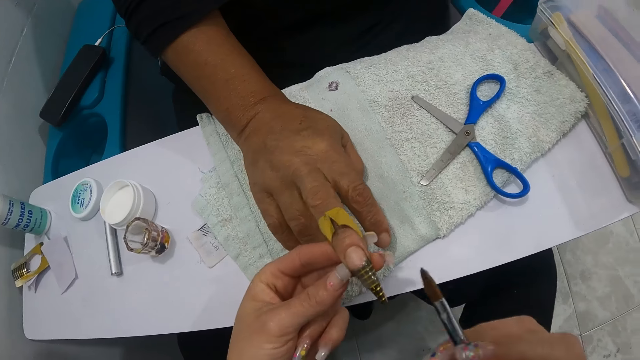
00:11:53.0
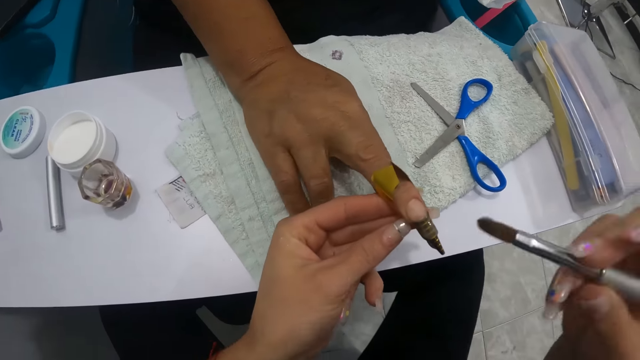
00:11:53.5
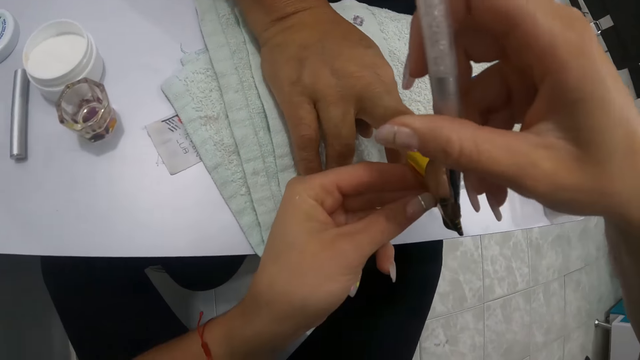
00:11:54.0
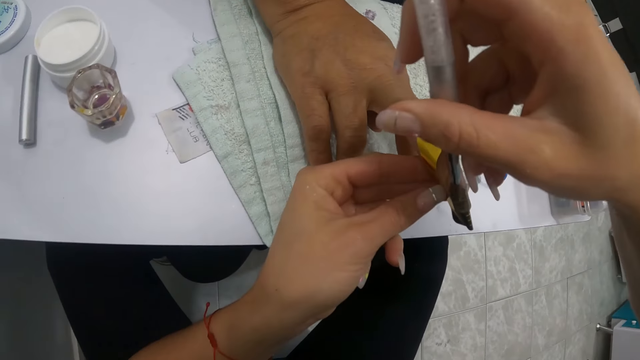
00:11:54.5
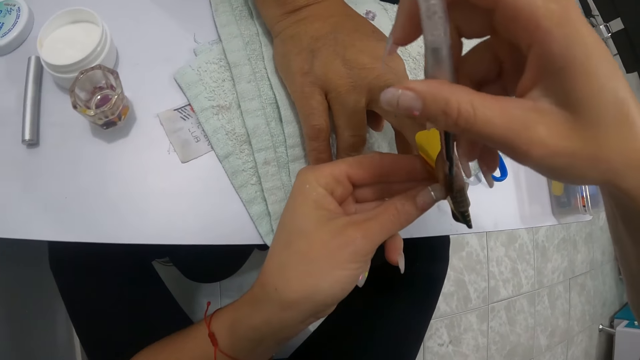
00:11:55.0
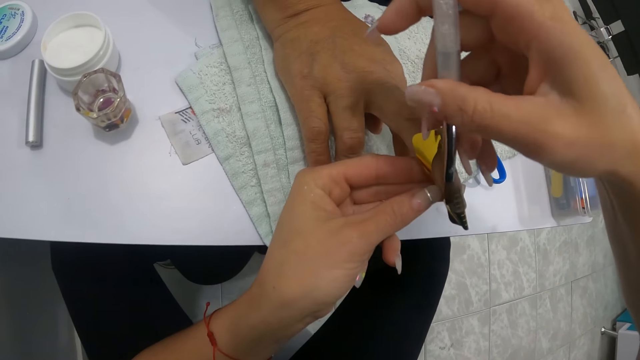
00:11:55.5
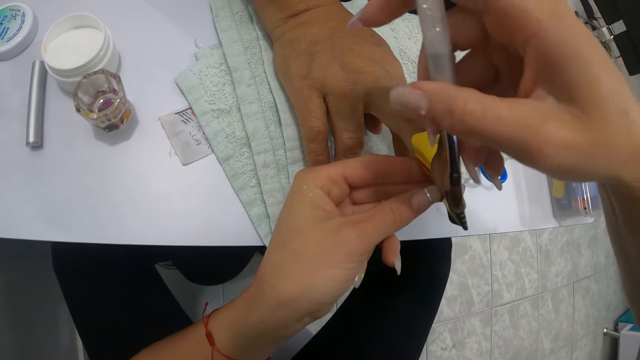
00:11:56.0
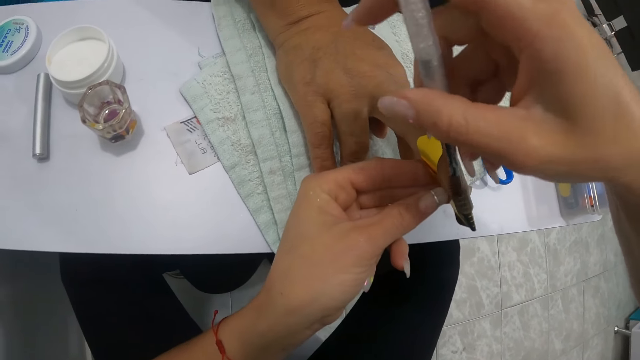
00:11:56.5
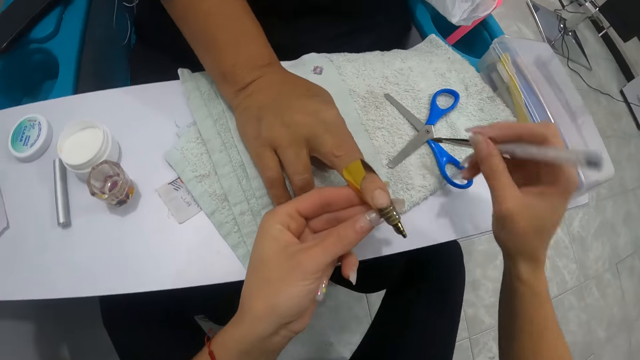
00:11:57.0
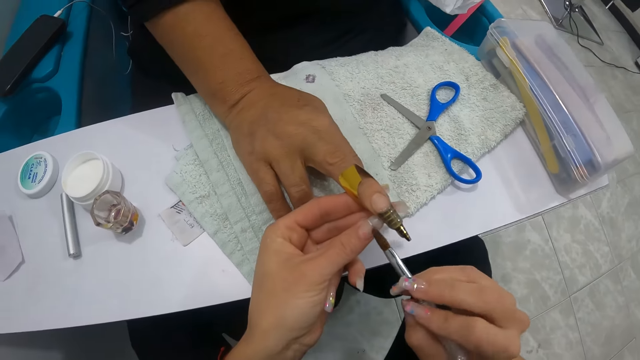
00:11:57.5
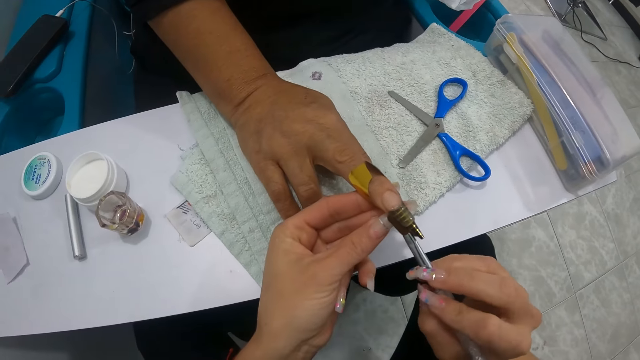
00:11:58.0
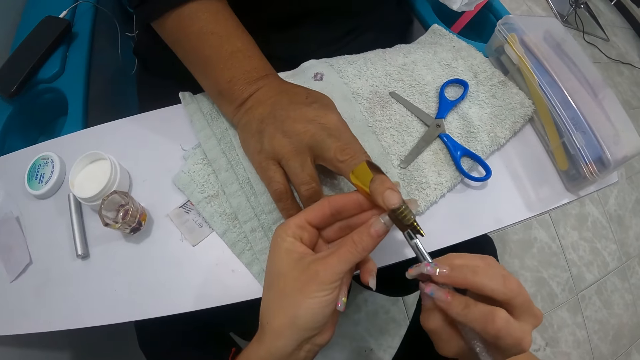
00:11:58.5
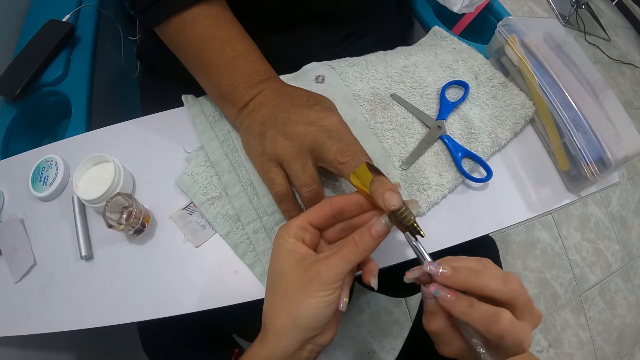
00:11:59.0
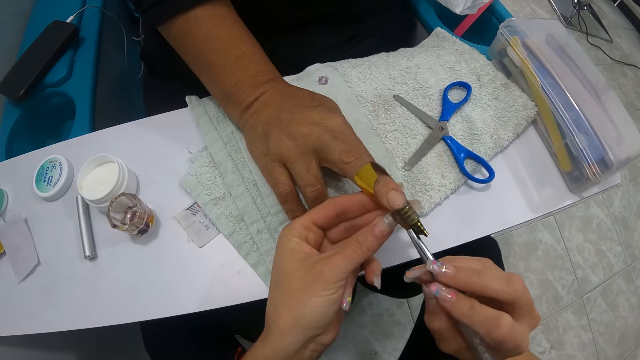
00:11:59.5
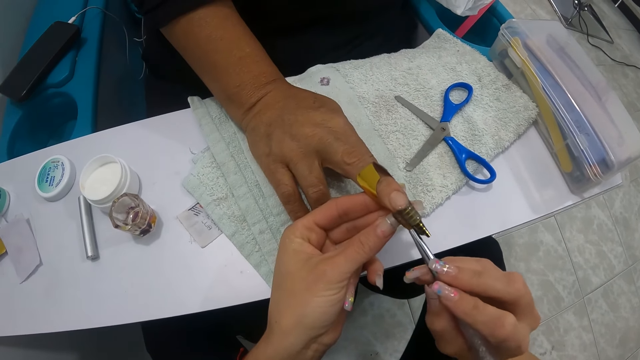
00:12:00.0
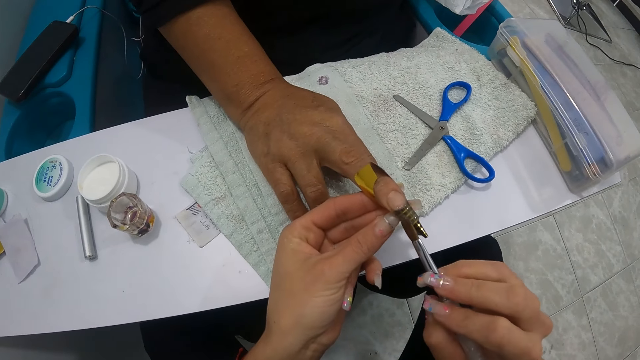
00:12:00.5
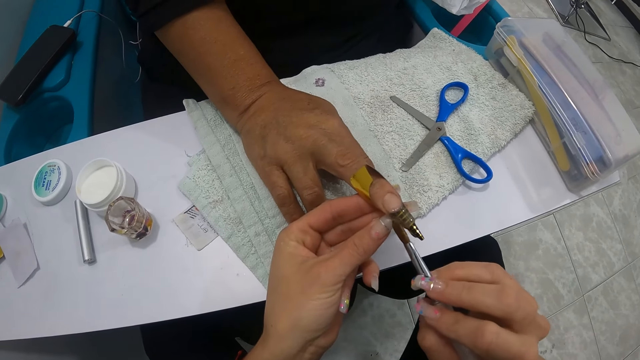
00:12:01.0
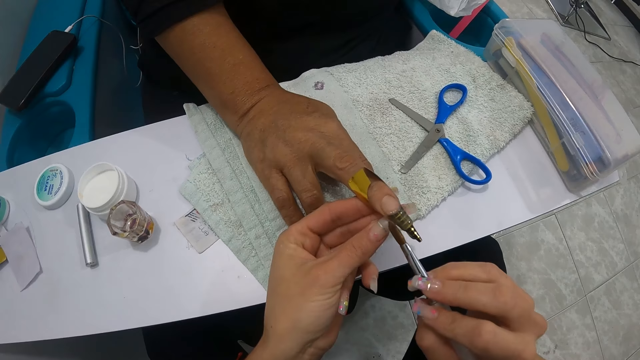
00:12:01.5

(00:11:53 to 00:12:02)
The camera wearer turns the nail brush. She applies the cream on the nail. She wipes the nail brush in her right hand on the towel. She applies the cream on the nail. She dabs the woman's middle finger with the brush in her right hand.

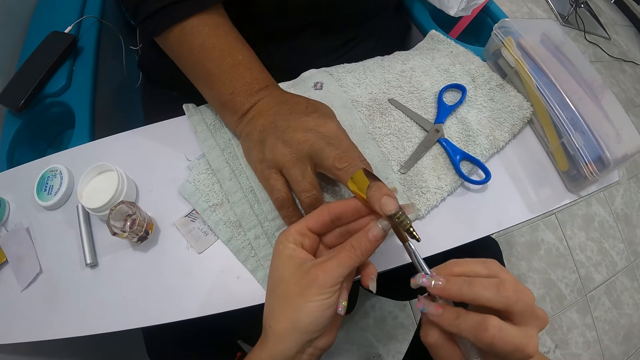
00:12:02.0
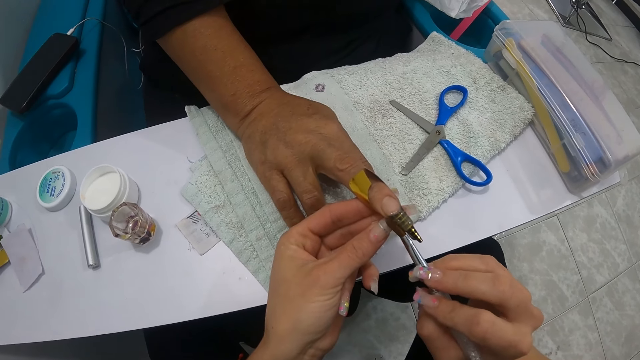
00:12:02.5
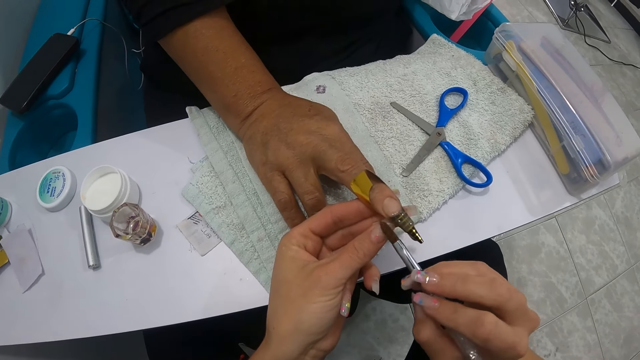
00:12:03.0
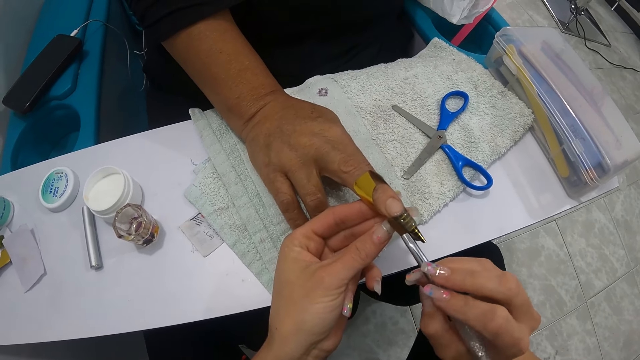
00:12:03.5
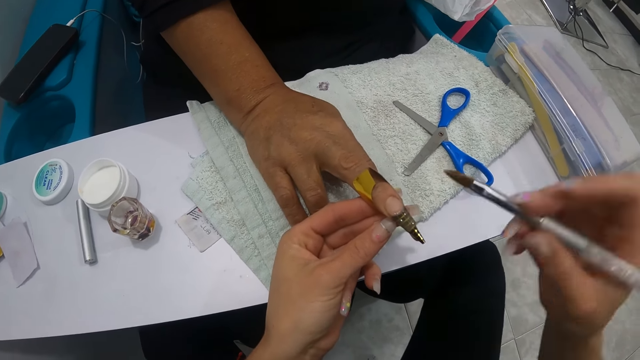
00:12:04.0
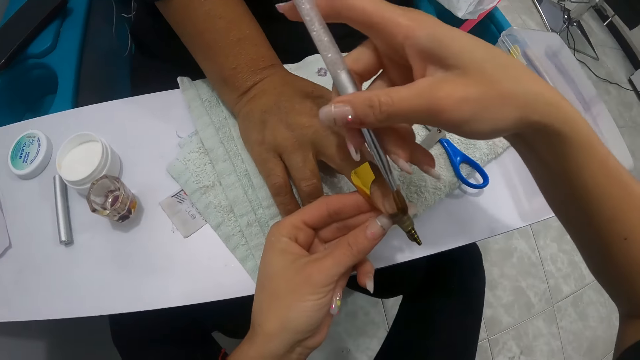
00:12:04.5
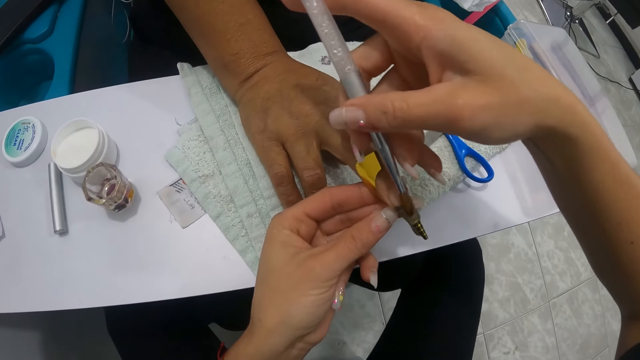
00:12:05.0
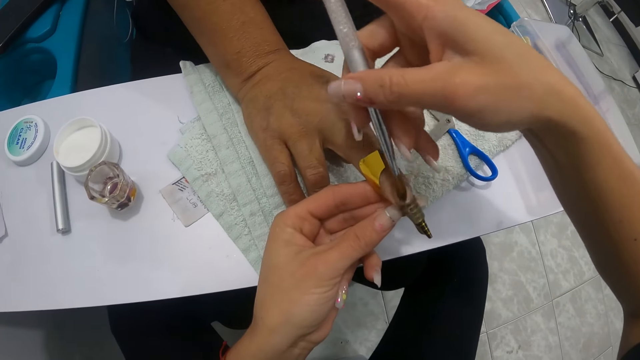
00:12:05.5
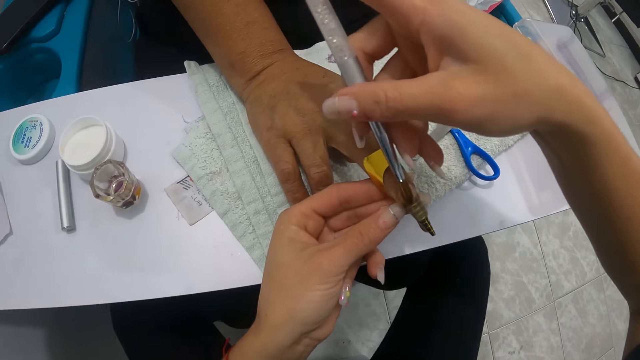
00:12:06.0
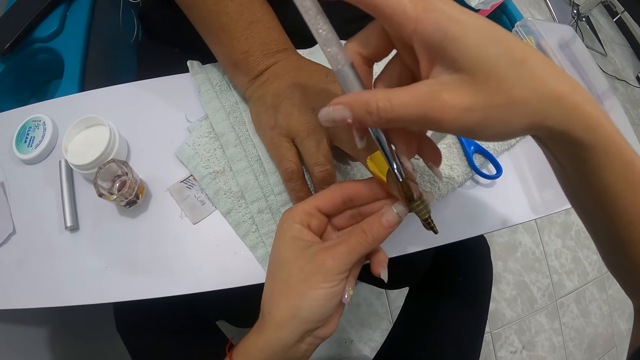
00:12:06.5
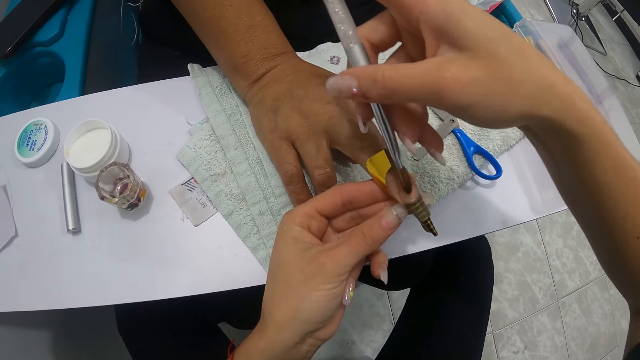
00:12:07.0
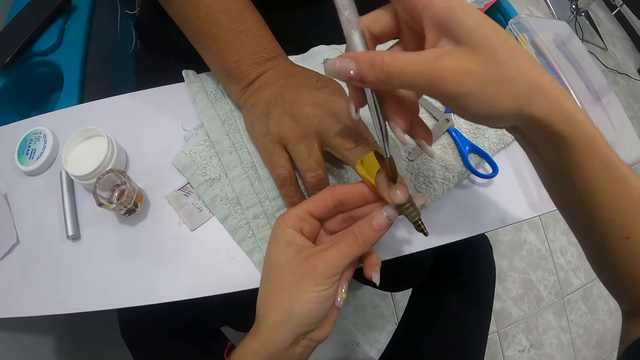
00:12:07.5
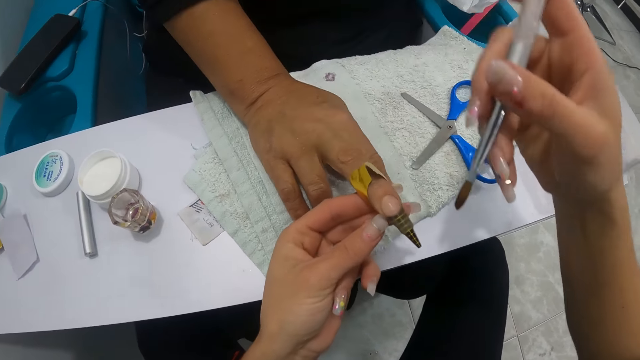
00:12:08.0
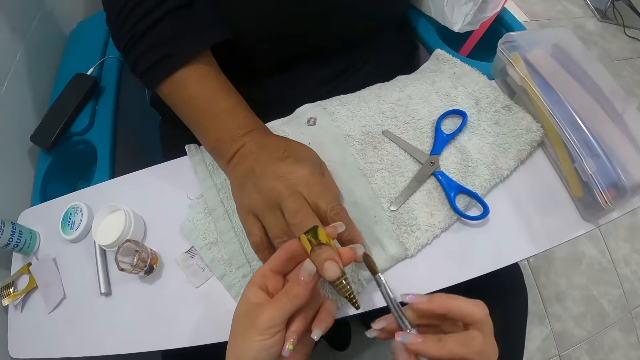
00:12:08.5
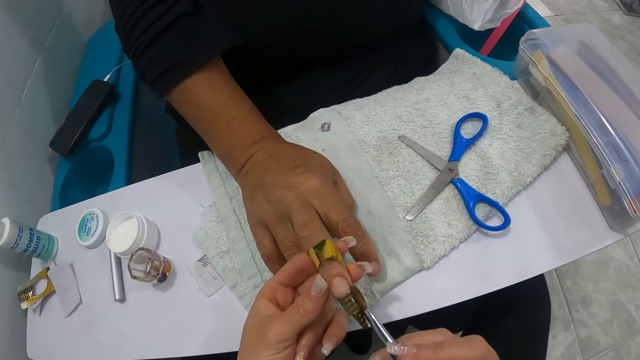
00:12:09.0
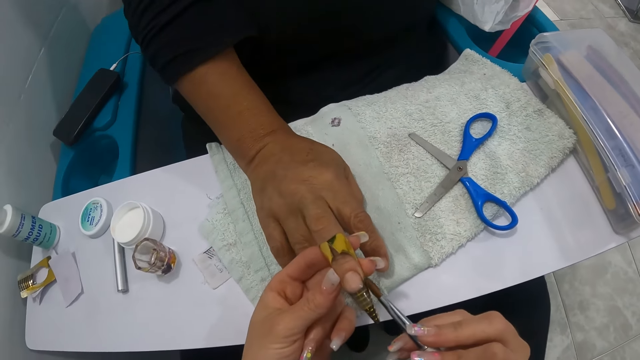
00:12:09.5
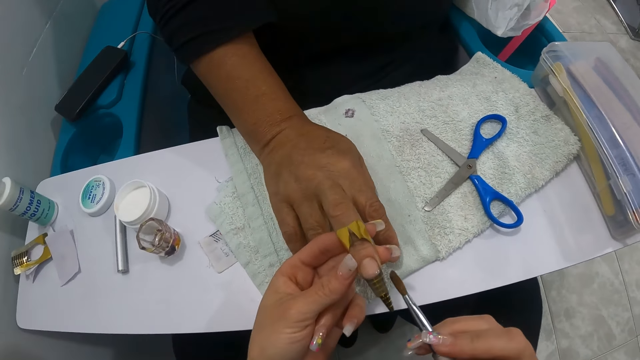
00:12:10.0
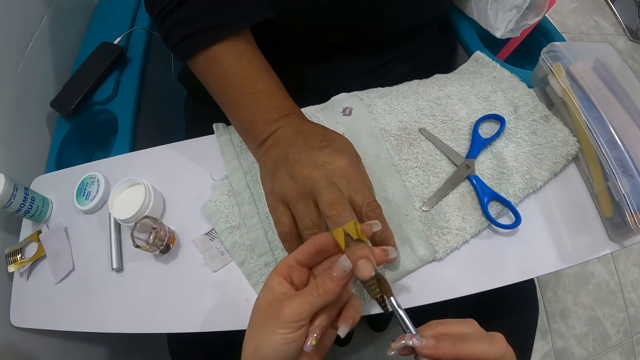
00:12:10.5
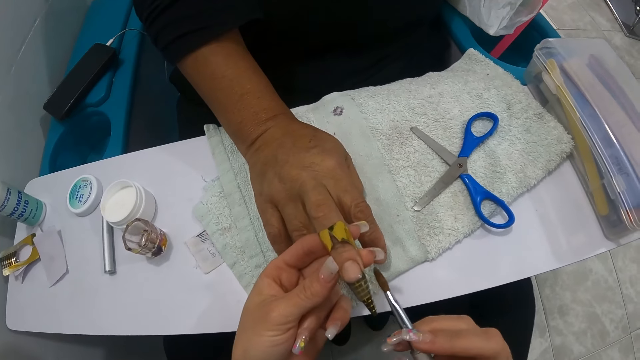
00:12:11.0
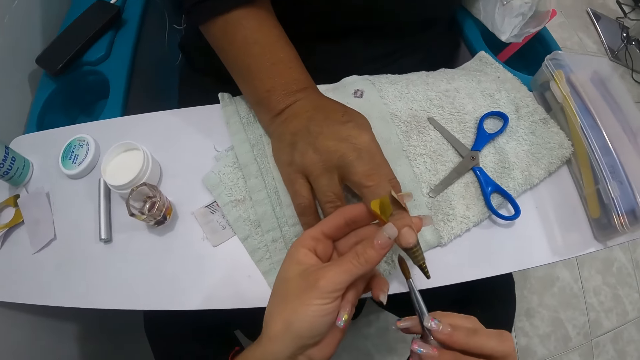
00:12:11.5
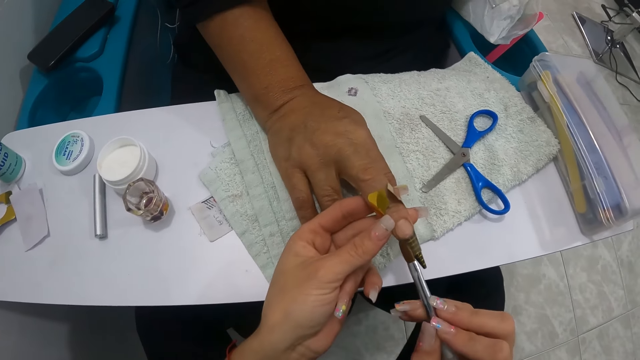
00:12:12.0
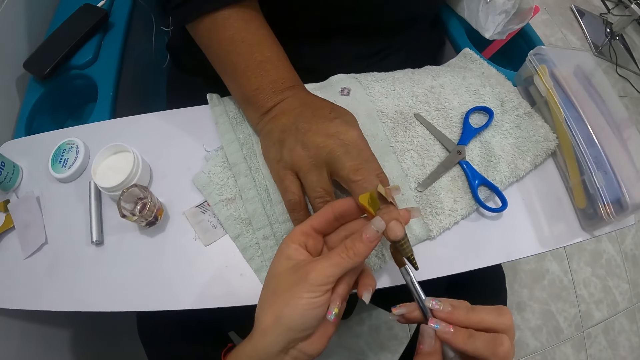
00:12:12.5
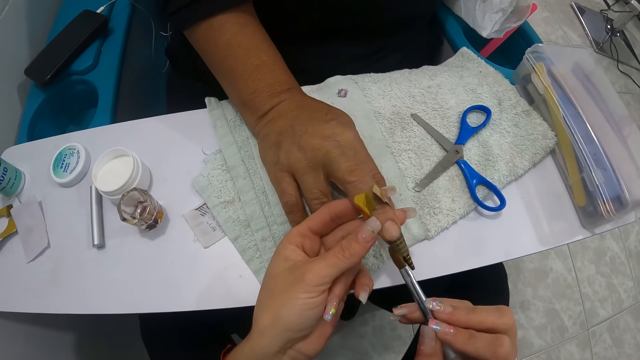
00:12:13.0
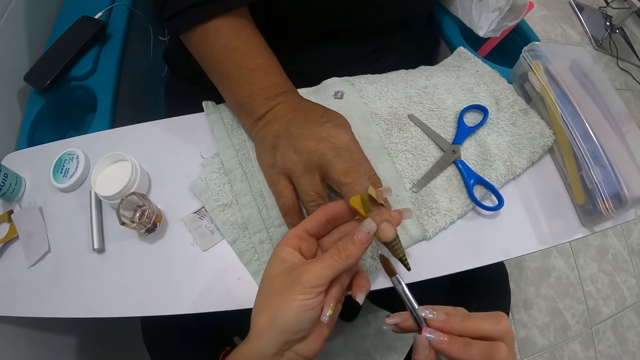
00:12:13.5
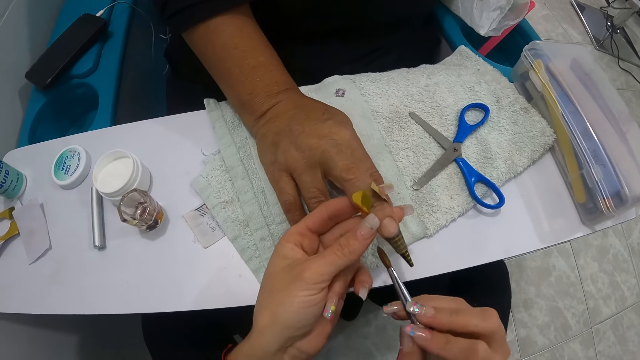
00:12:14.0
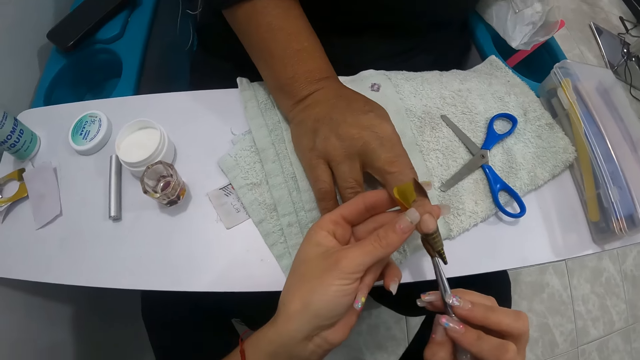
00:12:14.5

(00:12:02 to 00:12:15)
The camera wearer turns the nail brush. They apply the cream on the nail. They turn the nail brush. They apply the cream on the nail.
